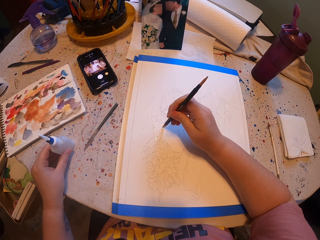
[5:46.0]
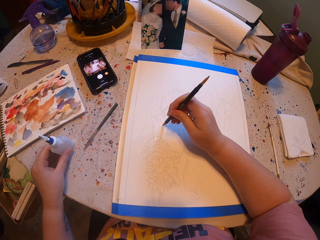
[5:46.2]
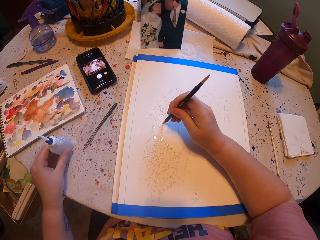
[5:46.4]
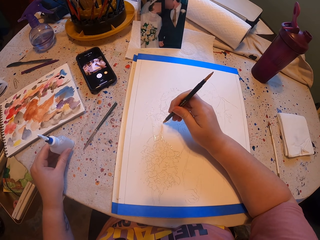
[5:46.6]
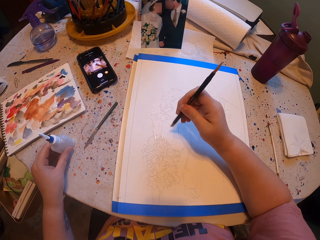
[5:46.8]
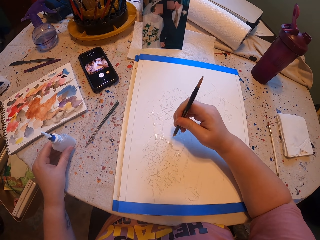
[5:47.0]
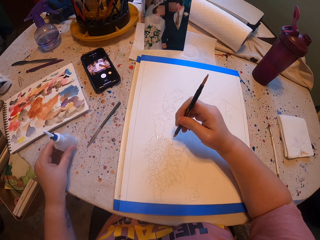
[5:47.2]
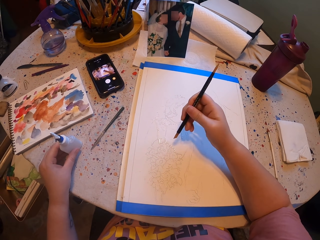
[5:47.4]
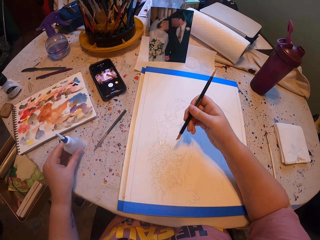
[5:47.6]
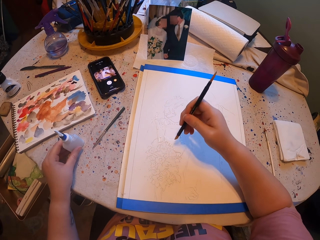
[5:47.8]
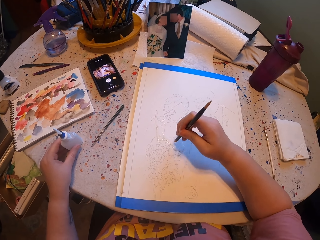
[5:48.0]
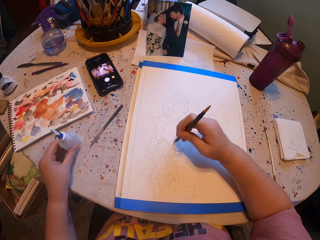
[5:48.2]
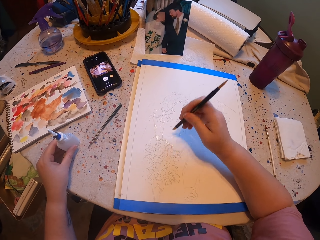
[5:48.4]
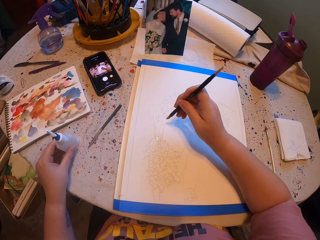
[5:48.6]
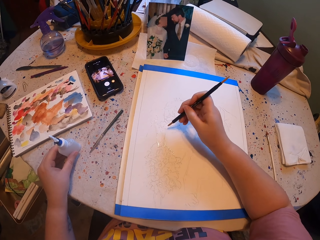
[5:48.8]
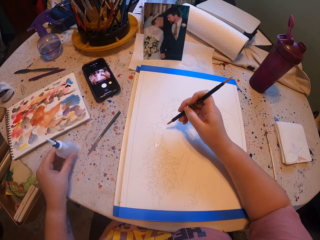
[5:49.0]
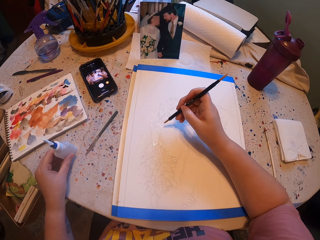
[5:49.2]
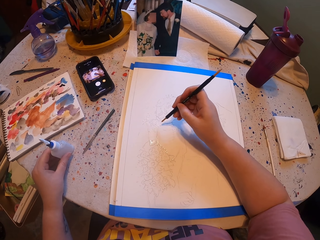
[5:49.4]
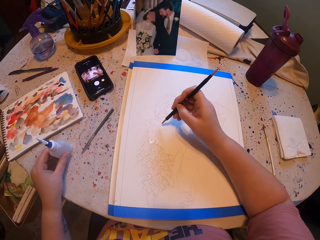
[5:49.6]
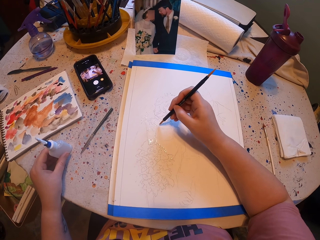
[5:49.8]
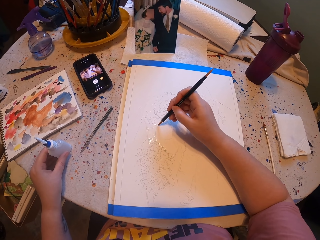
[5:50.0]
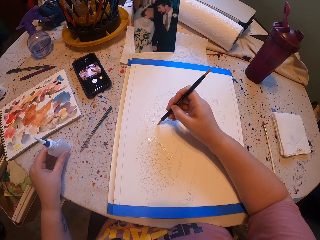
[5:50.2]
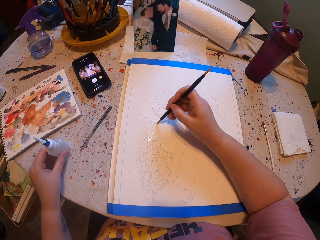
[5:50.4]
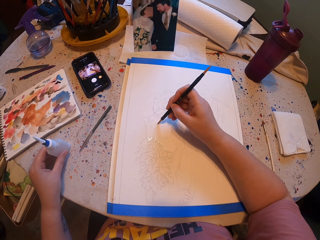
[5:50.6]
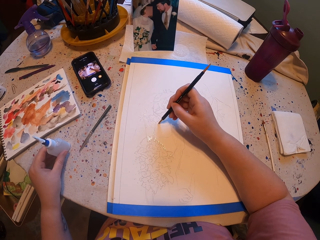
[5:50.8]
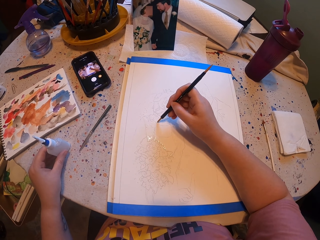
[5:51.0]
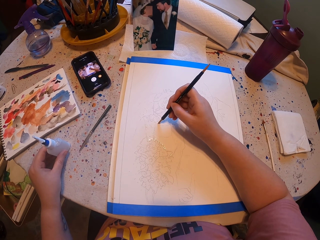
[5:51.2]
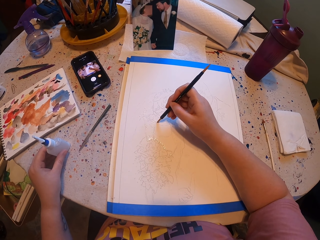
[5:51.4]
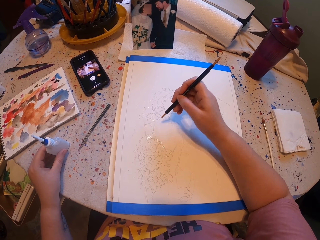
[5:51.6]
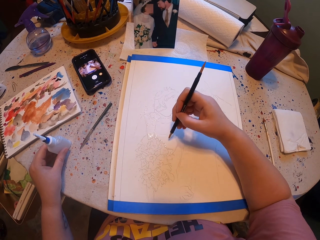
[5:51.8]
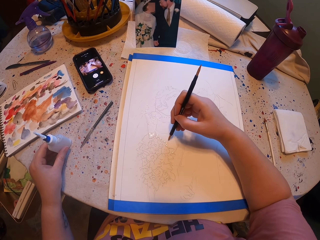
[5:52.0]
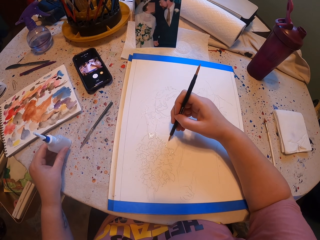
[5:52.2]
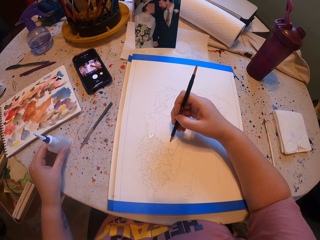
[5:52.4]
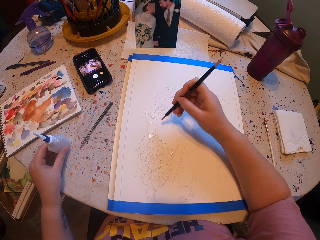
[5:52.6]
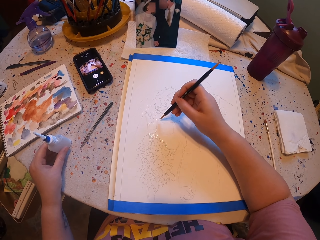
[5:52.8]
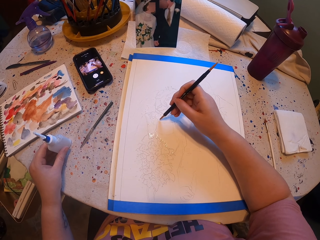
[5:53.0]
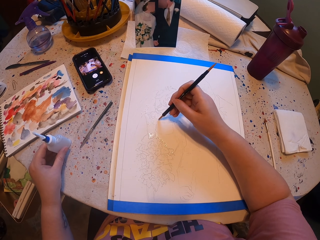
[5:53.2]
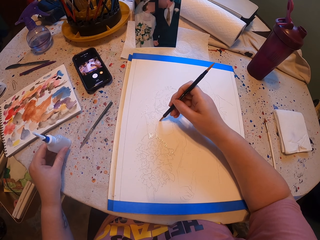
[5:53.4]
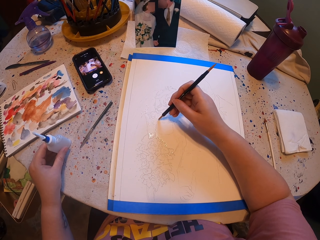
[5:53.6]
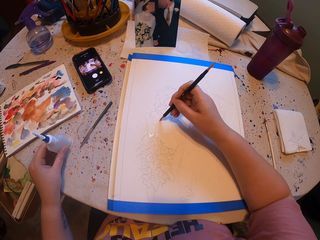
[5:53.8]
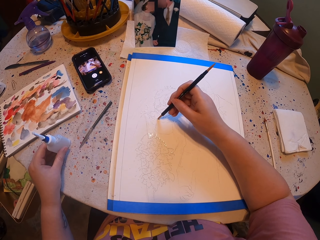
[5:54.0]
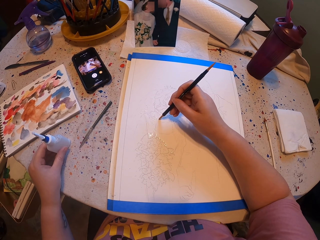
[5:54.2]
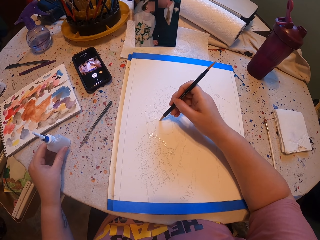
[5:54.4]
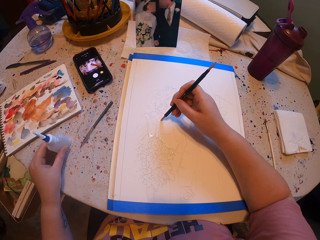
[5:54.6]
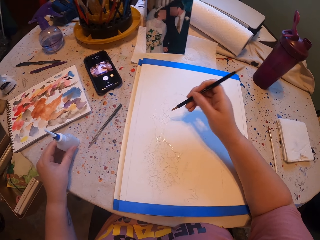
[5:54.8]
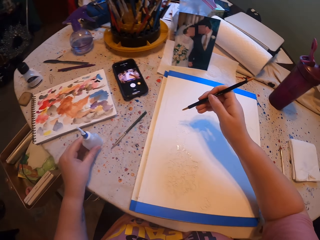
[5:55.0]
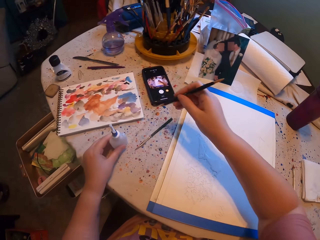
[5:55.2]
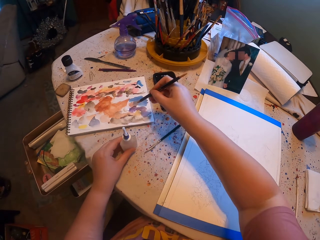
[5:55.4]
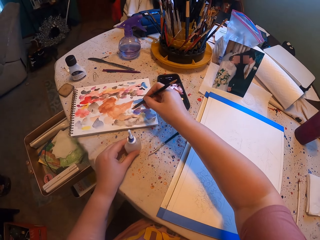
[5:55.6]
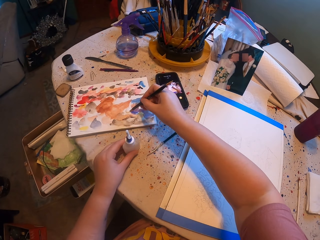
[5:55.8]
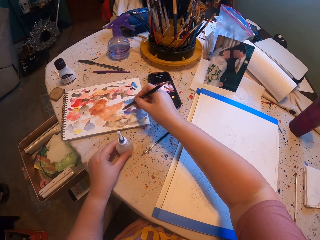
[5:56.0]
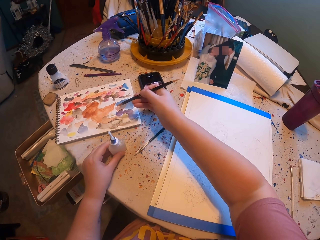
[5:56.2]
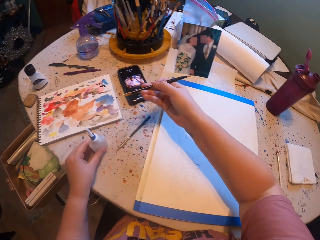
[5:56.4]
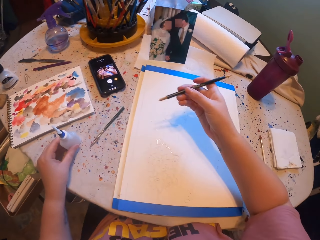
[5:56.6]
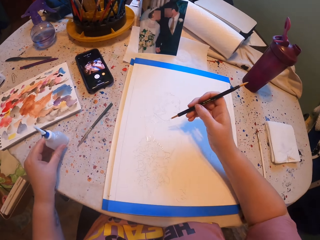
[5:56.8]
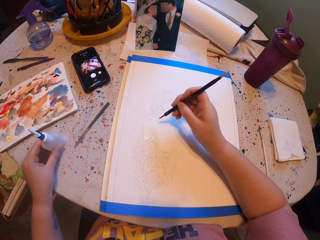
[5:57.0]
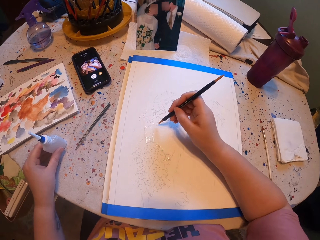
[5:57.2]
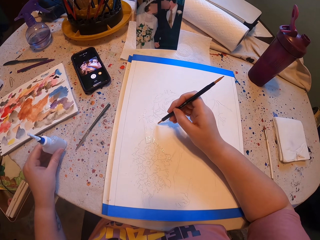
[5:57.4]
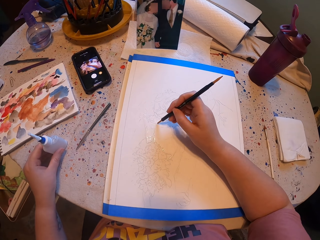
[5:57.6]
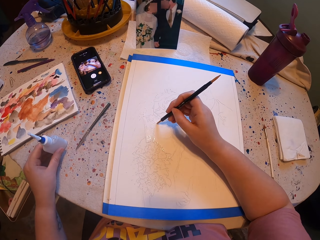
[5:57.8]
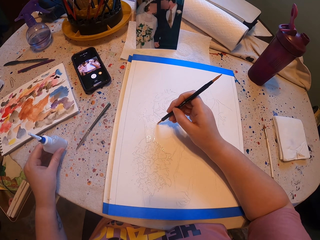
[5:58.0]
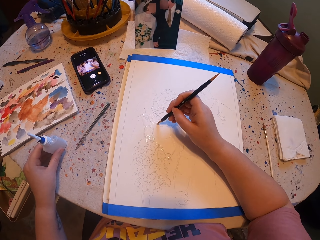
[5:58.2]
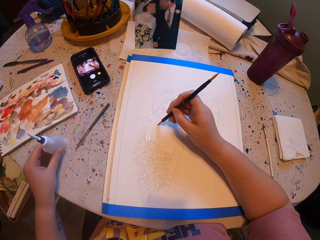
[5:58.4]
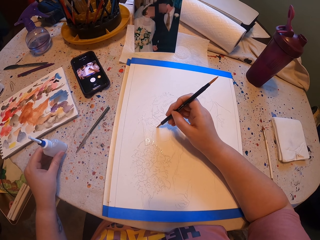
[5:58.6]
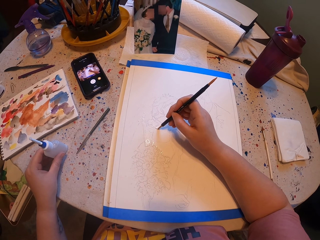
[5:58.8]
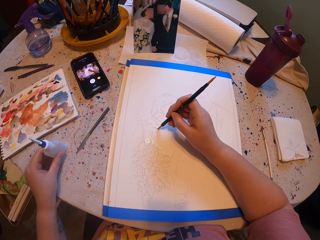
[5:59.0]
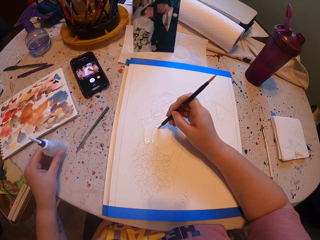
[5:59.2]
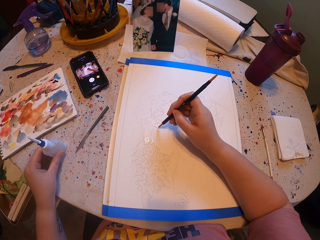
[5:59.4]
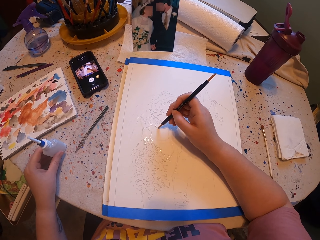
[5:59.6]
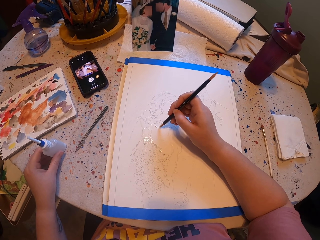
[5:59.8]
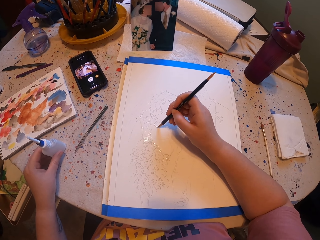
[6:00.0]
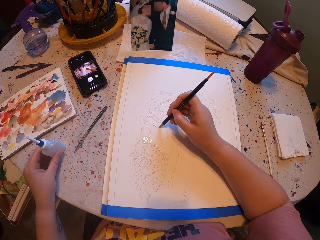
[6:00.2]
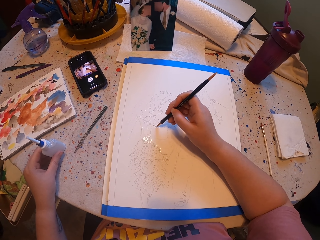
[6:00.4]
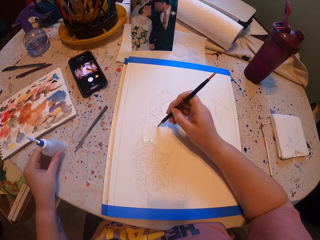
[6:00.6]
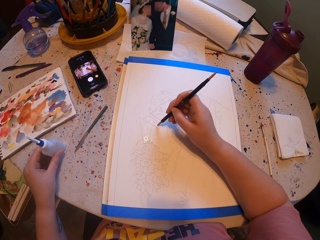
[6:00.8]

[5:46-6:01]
The camera wearer draws on the book. They rub a pen brush on the ink paper. They pick the paint with the brush. They paint a paper with the pen brush.

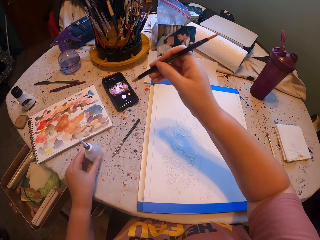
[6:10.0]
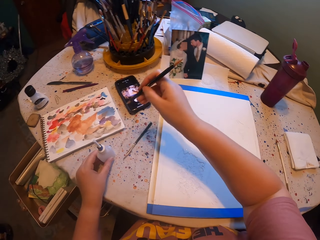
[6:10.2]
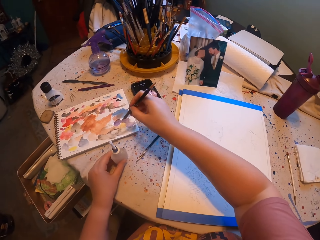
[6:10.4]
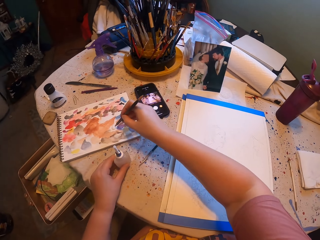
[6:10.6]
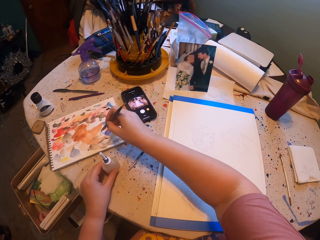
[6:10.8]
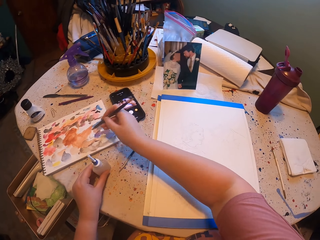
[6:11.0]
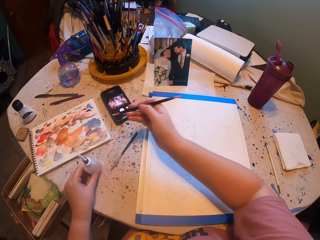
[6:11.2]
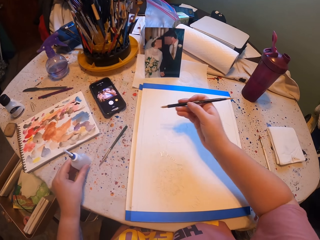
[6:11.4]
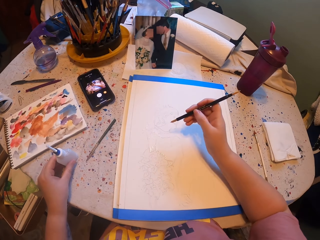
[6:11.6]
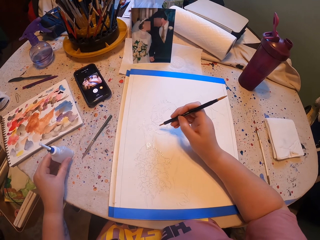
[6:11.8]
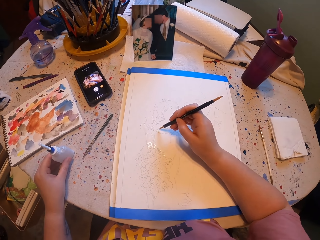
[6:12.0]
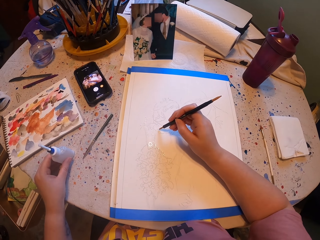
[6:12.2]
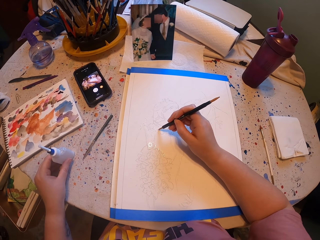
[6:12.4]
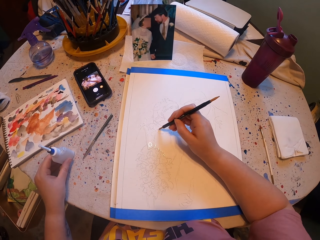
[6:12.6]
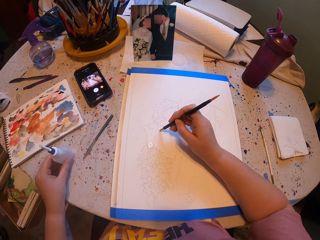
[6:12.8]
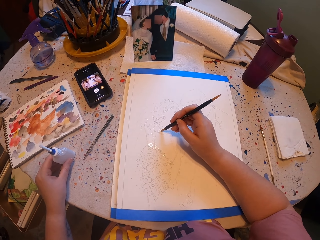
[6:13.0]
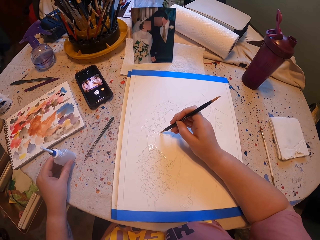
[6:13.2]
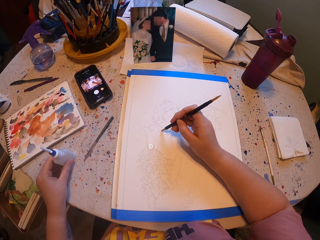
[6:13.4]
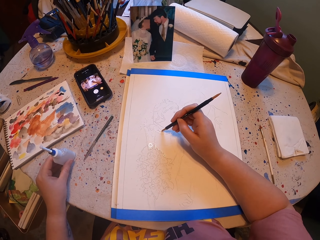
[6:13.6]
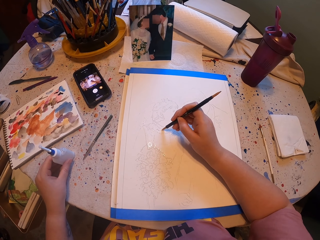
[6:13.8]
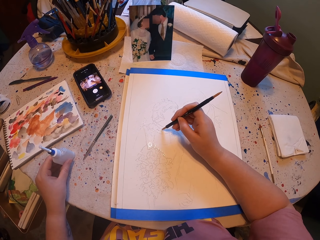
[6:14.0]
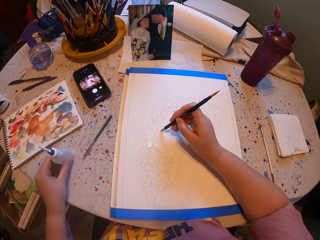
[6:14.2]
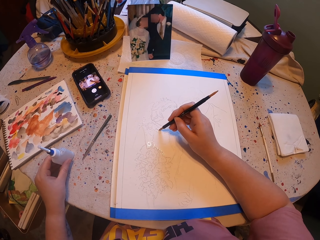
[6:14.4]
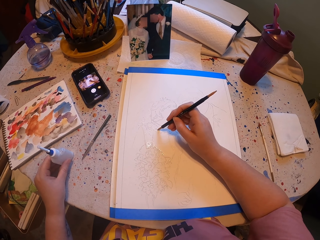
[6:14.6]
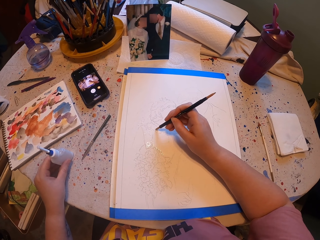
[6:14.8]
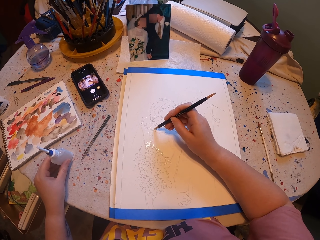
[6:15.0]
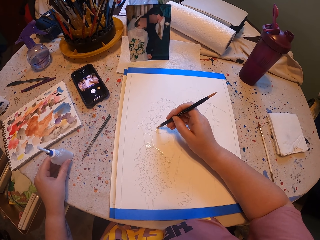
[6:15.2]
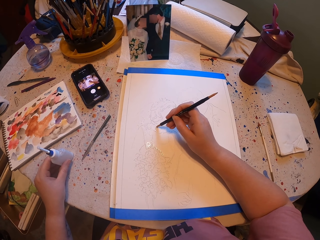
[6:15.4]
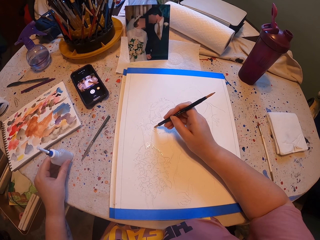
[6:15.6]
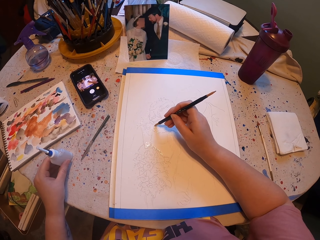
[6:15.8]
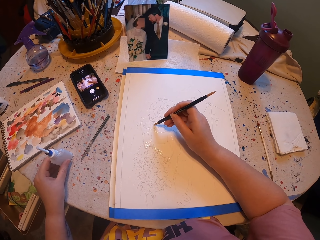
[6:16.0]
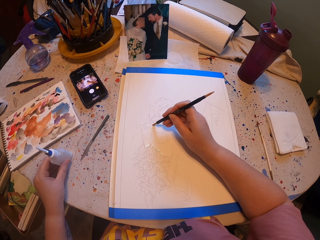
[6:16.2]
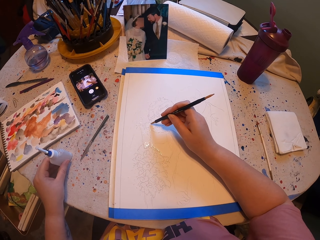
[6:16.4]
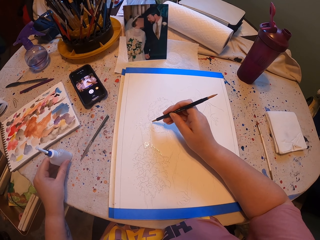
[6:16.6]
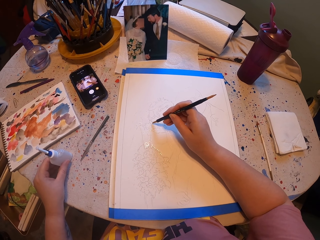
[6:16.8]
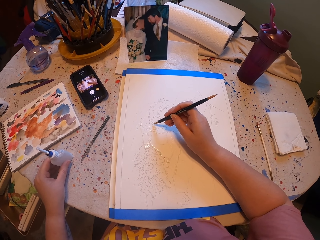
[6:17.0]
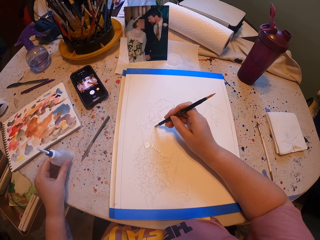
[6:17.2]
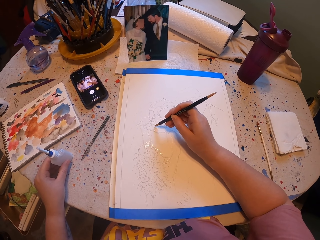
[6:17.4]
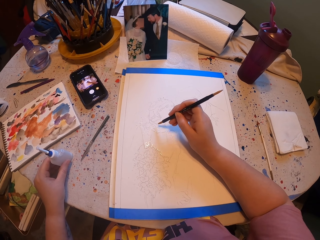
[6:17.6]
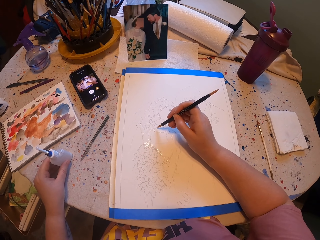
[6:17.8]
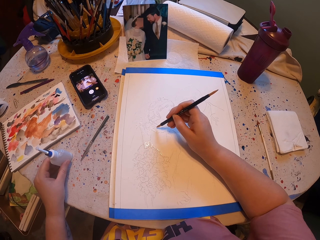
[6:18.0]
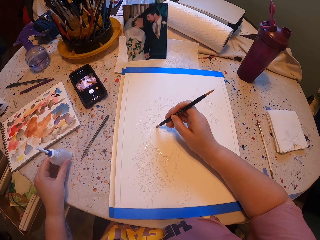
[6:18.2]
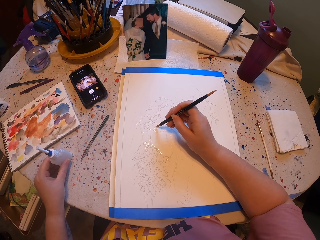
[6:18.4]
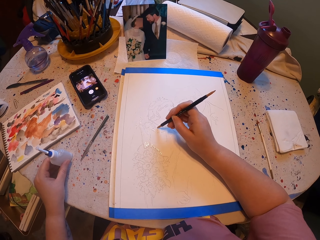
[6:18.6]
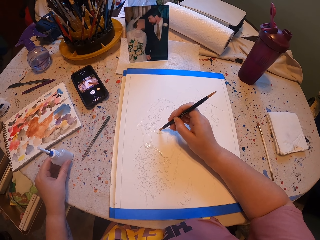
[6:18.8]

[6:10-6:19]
The camera wearer picks the paint with the brush. They rub the pen brush on the ink paper. They paint the paper with the pen brush.
